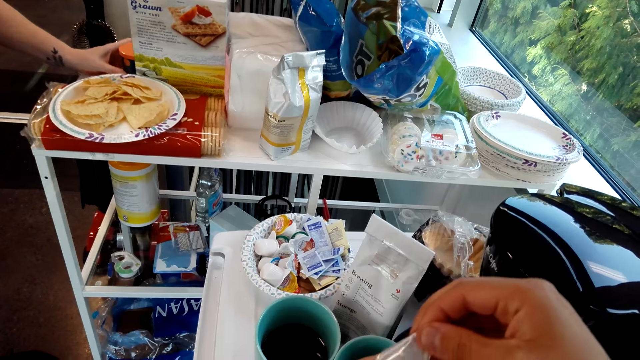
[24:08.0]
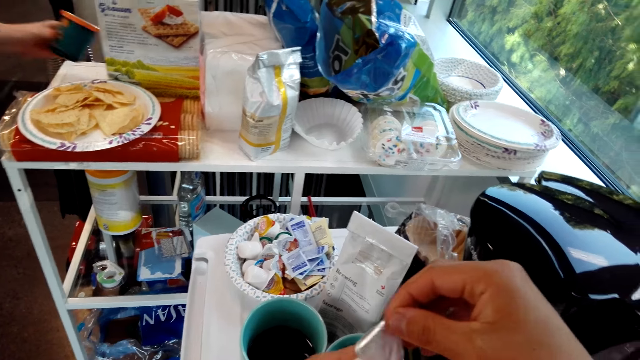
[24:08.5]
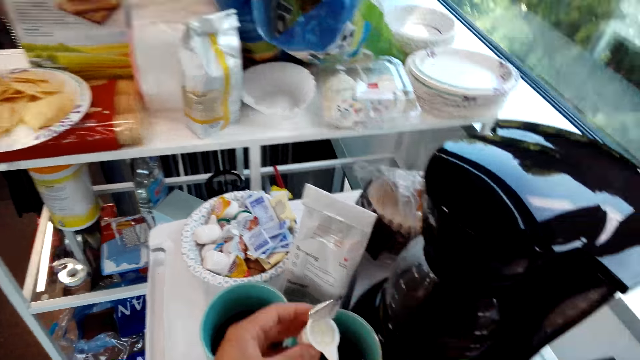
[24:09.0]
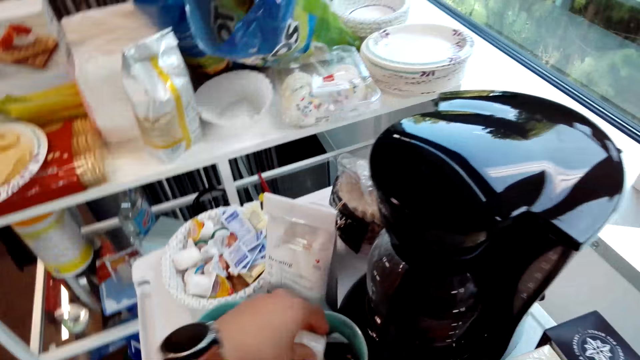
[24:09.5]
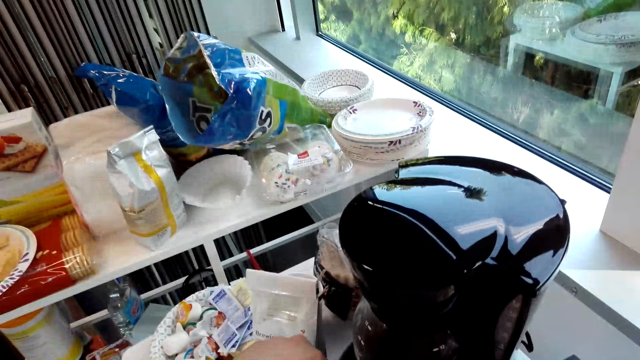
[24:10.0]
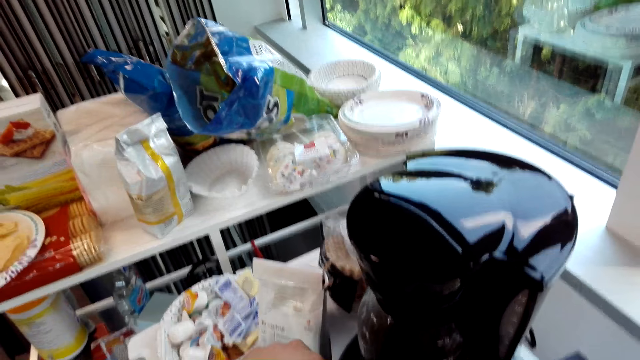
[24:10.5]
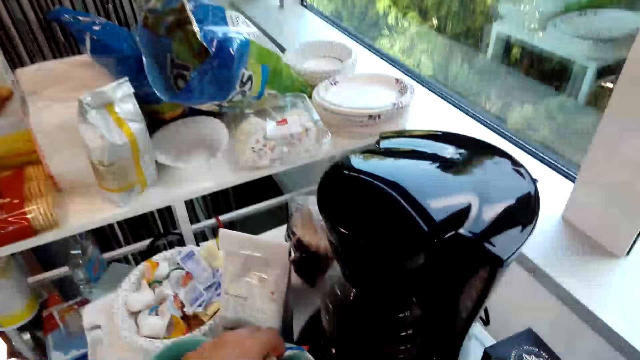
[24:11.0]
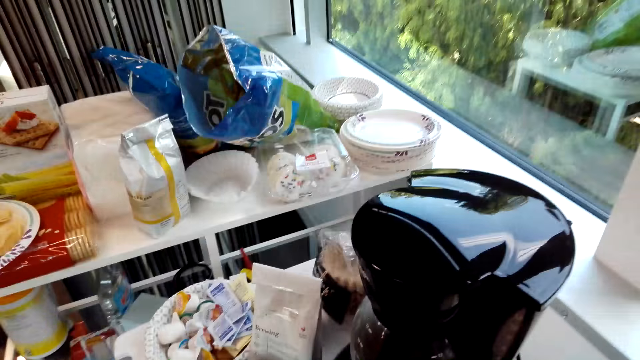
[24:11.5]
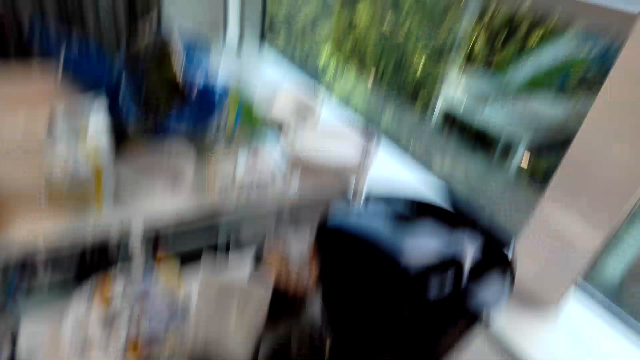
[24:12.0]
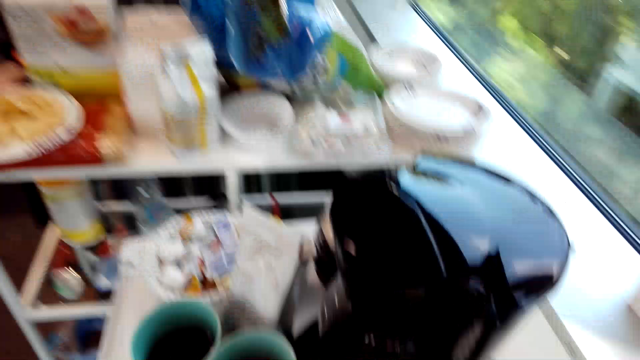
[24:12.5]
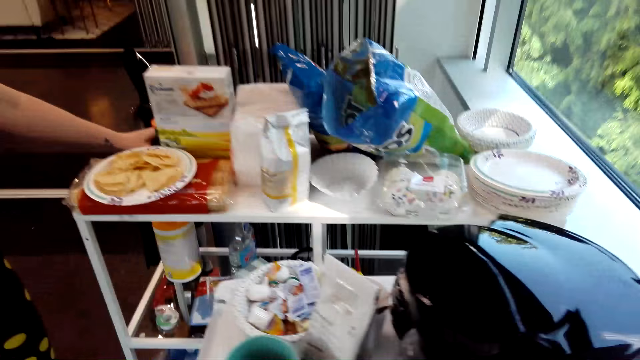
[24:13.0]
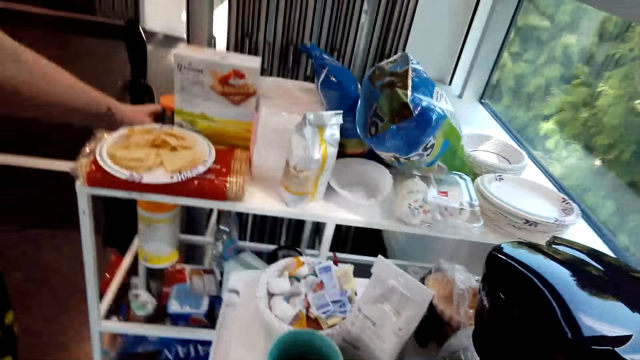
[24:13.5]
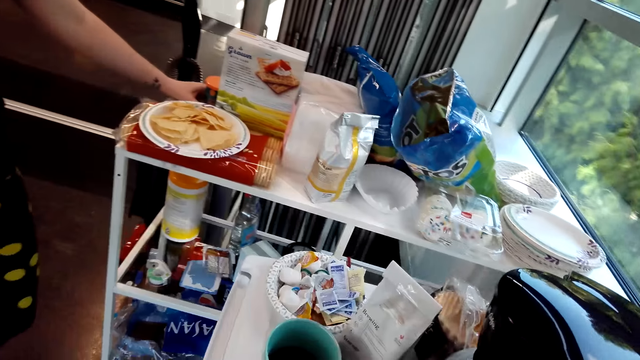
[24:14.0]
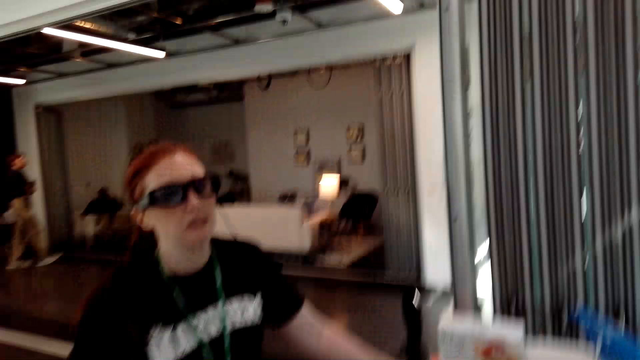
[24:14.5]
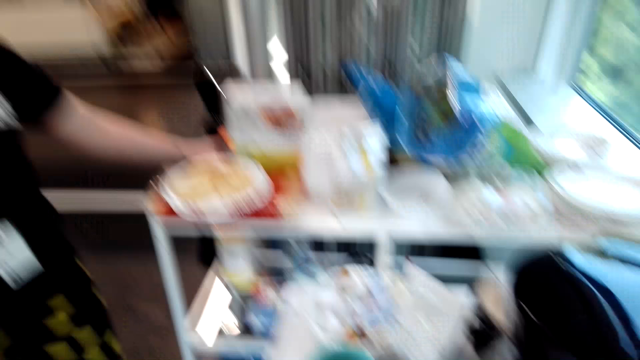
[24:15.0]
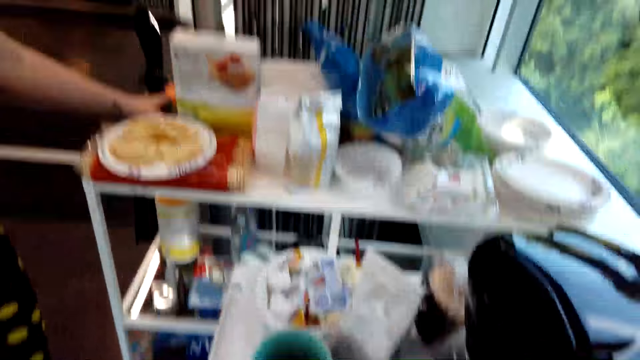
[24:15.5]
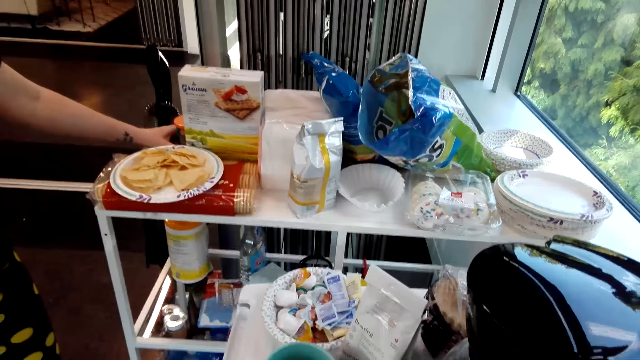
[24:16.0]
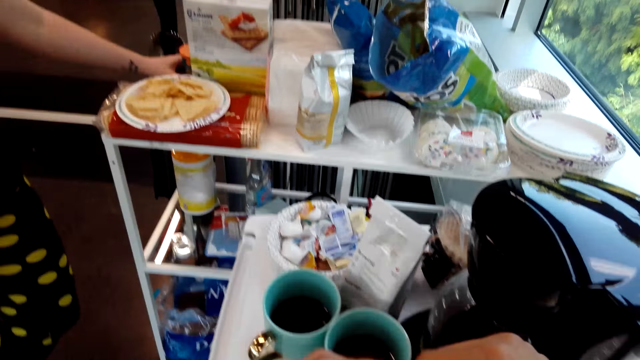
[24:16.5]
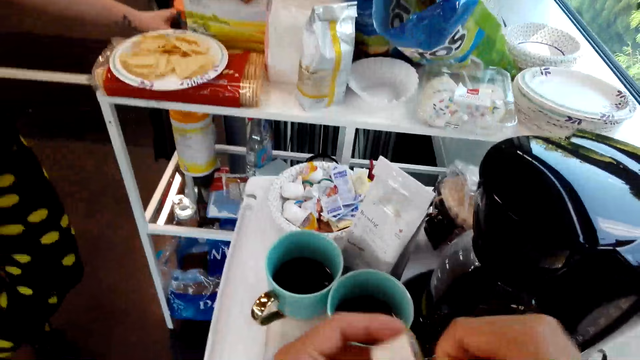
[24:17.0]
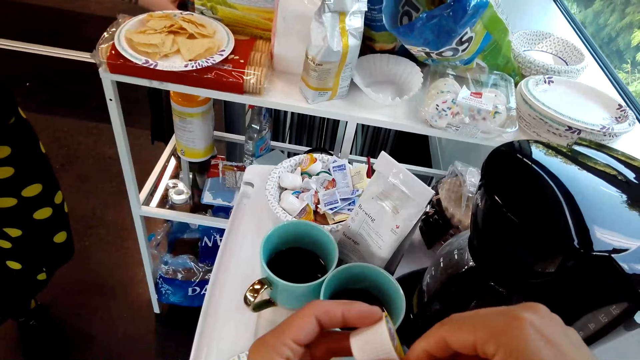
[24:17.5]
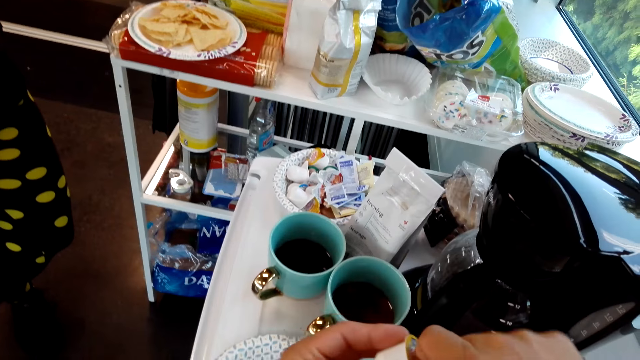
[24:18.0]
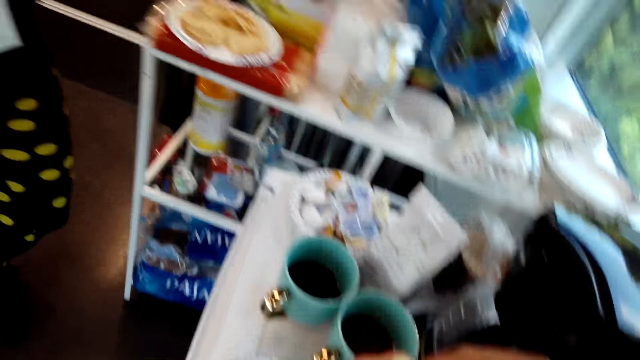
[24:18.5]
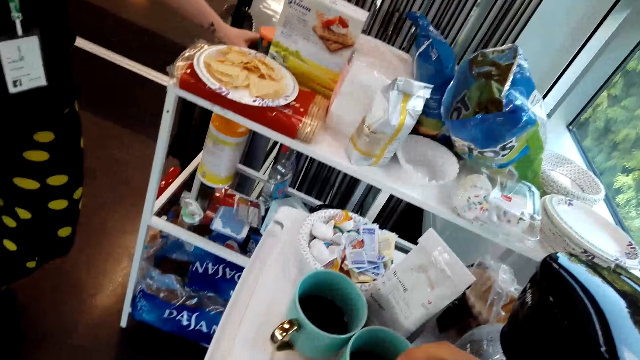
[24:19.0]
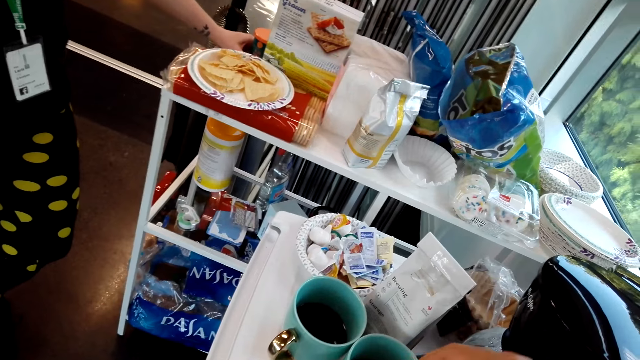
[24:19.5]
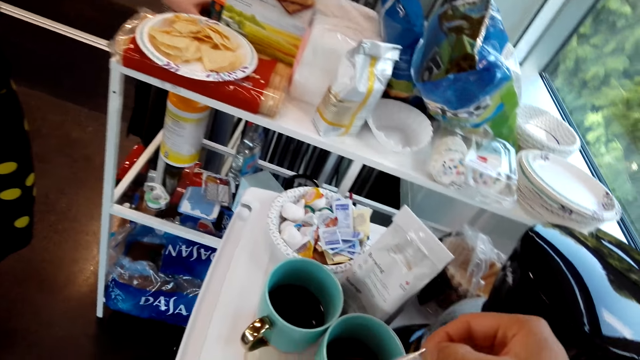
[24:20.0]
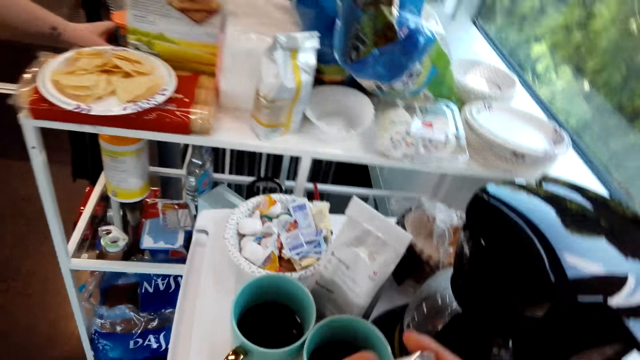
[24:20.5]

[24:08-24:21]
The camera wearer puts cream in the tea. They look around. A lady holds the table. The camera wearer opens the packet of cream.

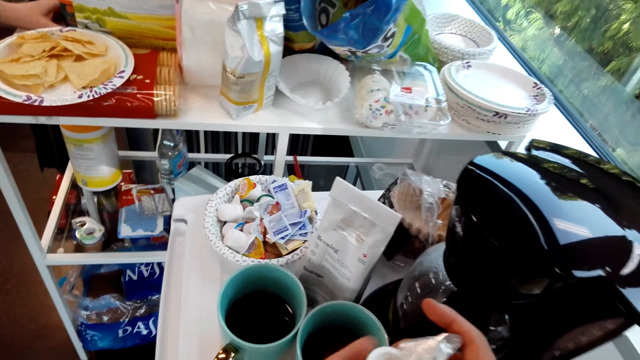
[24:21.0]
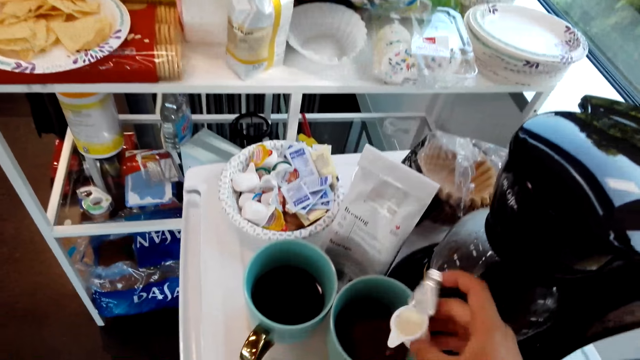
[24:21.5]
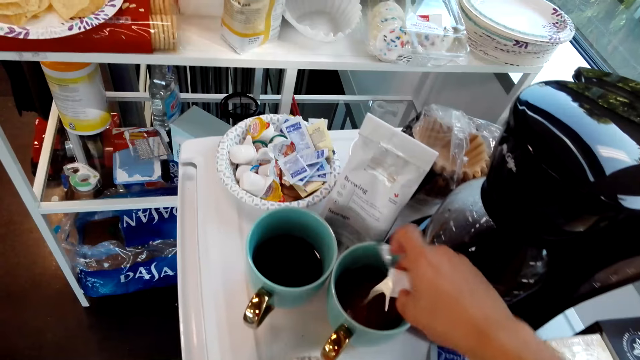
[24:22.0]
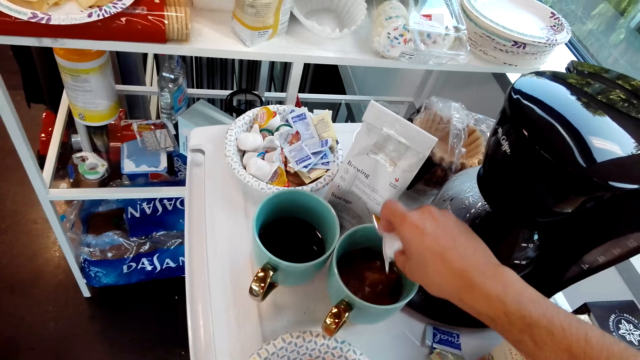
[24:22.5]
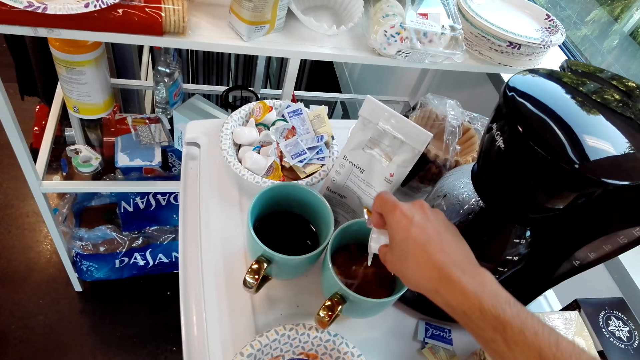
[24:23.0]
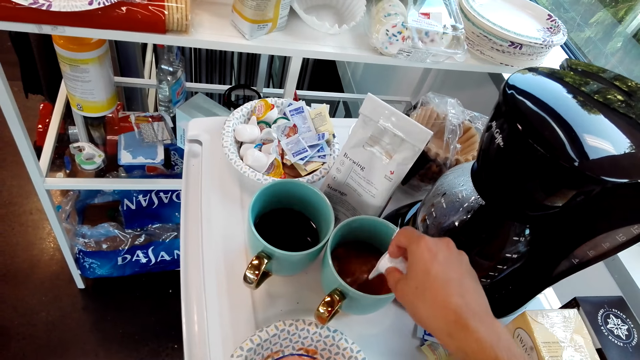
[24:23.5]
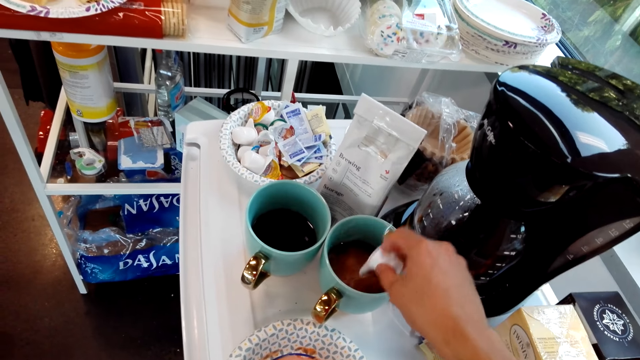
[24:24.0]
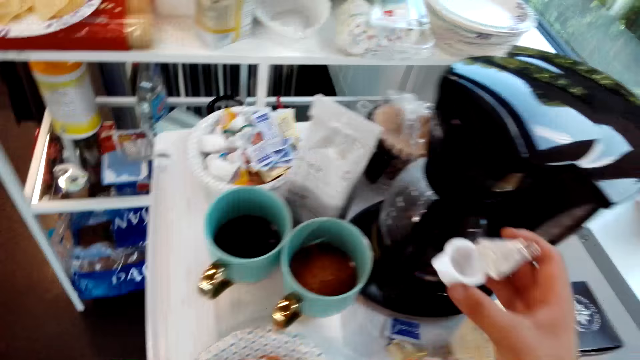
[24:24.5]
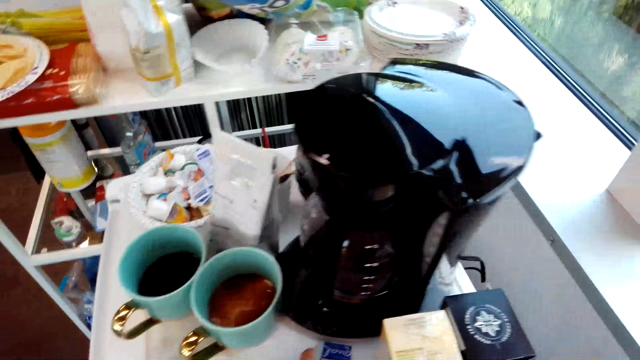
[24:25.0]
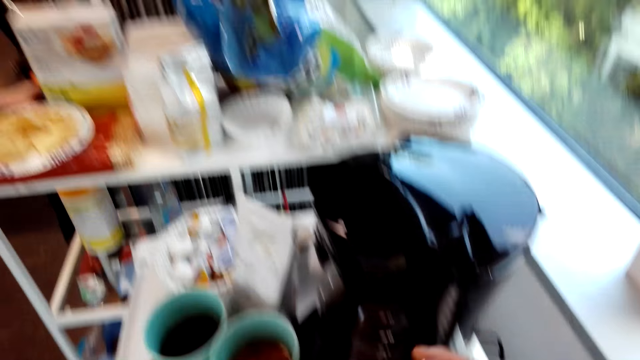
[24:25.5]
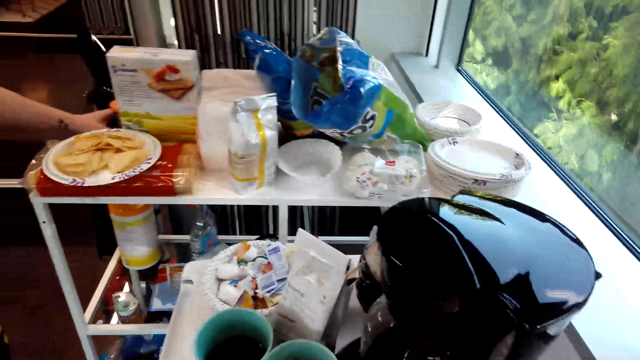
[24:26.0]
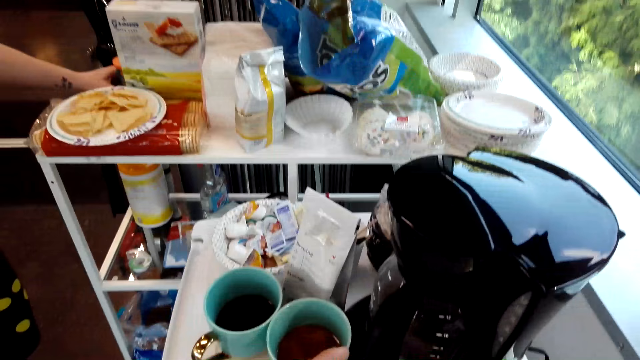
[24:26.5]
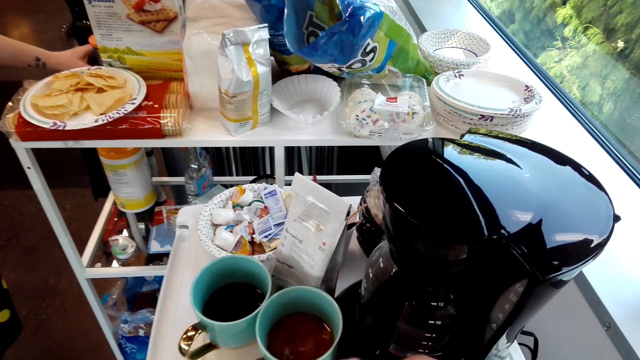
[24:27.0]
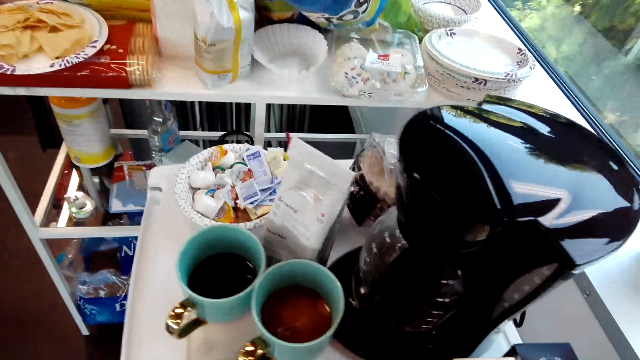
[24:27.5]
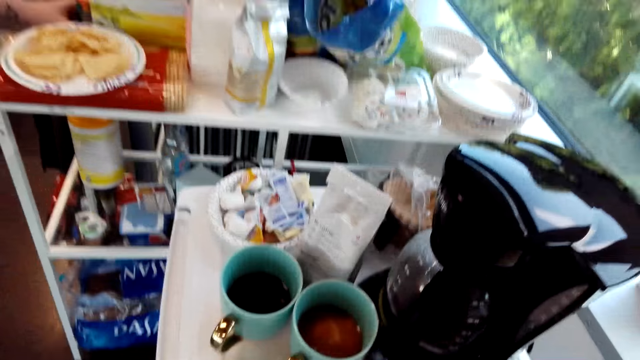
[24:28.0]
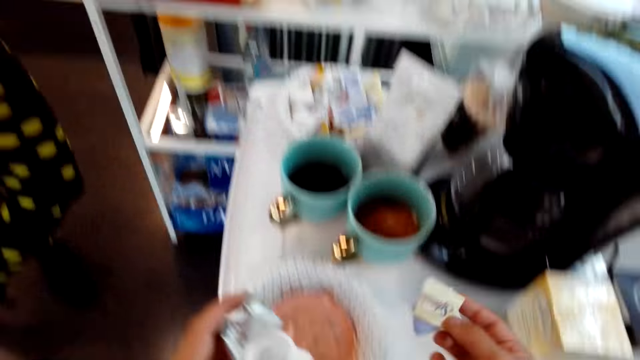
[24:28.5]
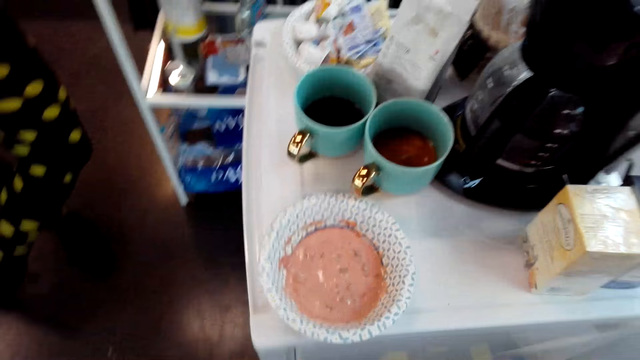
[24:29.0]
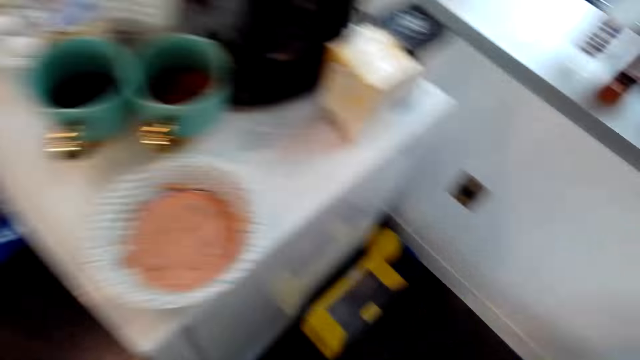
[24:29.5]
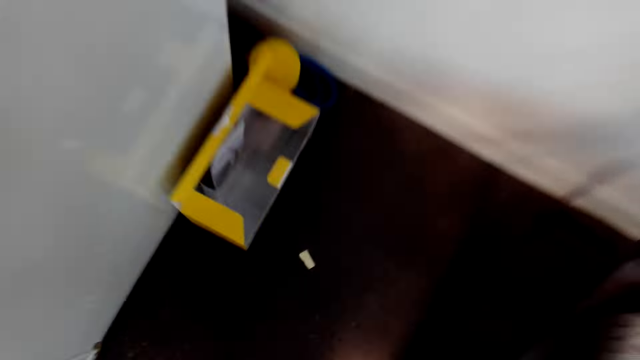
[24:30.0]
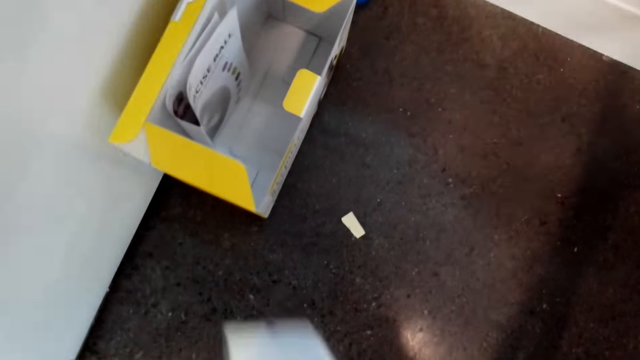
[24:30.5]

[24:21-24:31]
The camera wearer pours cream in the tea. They look around.
